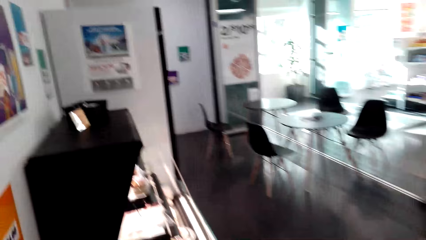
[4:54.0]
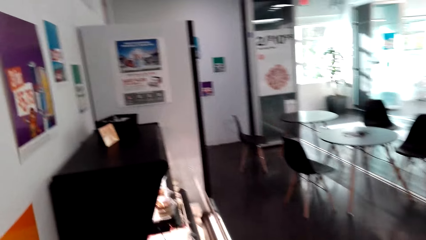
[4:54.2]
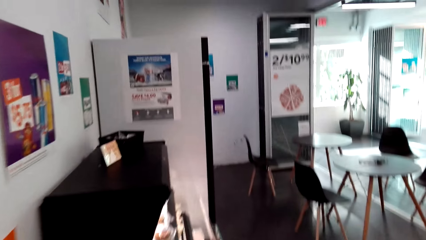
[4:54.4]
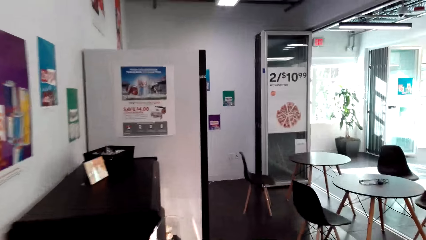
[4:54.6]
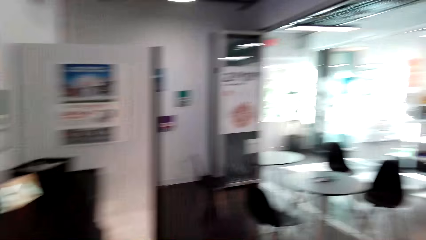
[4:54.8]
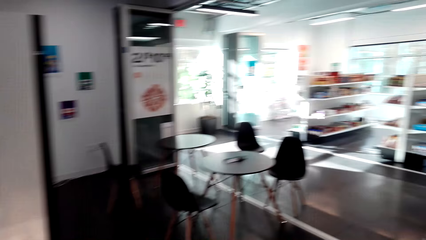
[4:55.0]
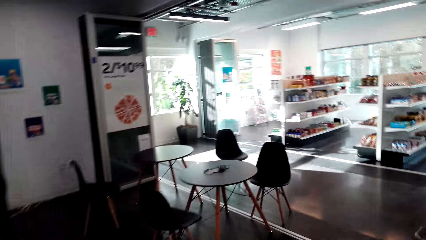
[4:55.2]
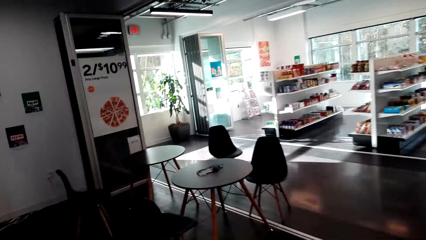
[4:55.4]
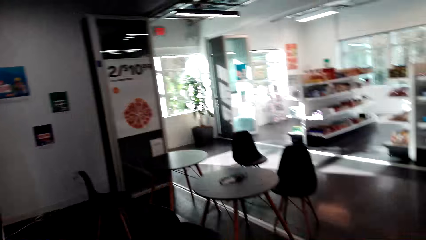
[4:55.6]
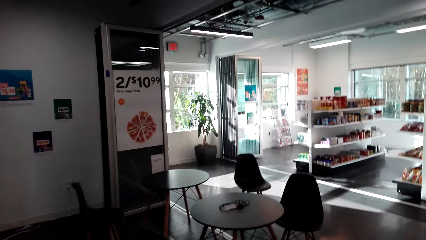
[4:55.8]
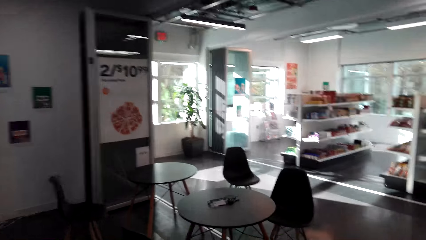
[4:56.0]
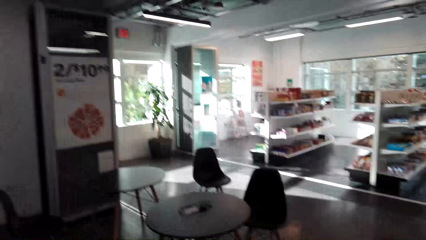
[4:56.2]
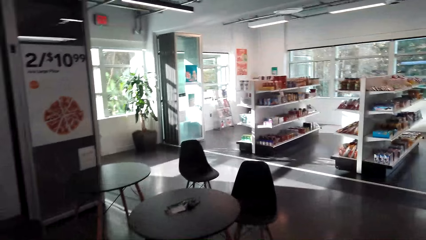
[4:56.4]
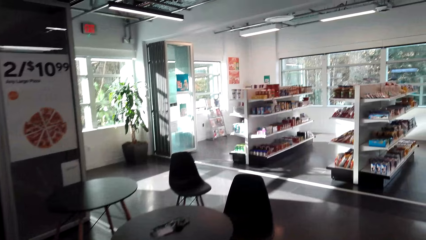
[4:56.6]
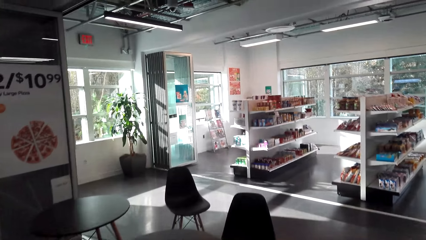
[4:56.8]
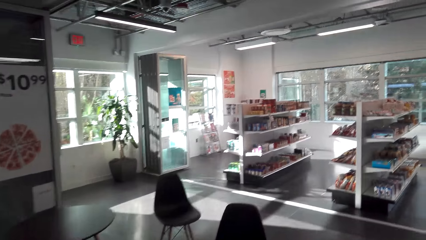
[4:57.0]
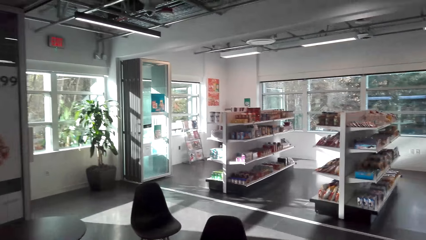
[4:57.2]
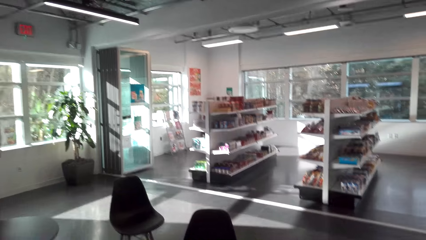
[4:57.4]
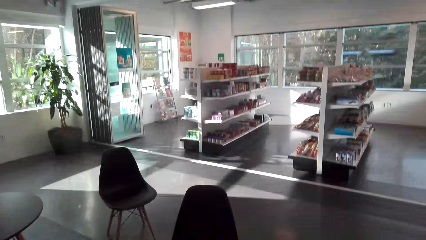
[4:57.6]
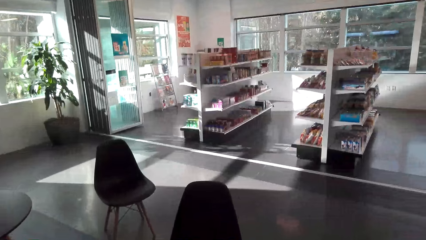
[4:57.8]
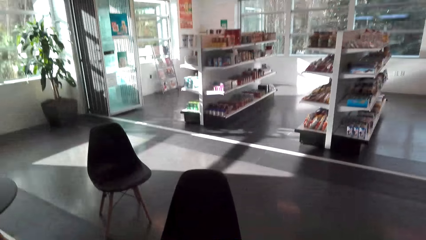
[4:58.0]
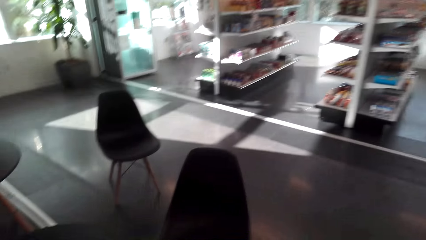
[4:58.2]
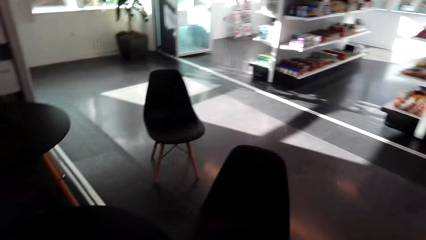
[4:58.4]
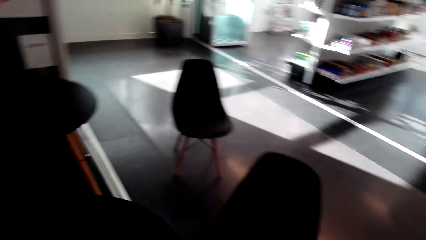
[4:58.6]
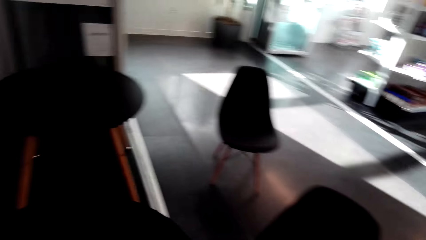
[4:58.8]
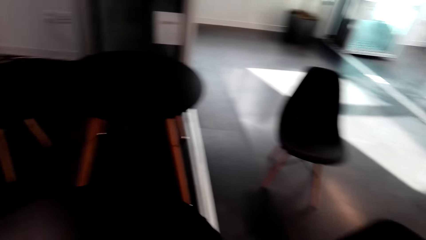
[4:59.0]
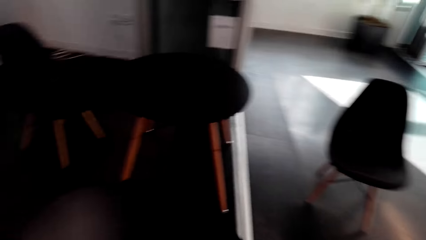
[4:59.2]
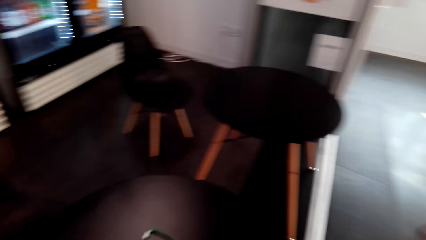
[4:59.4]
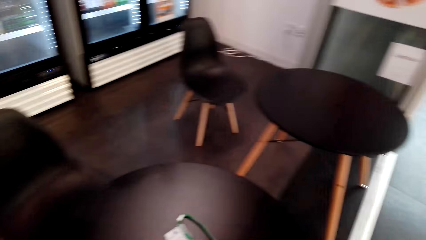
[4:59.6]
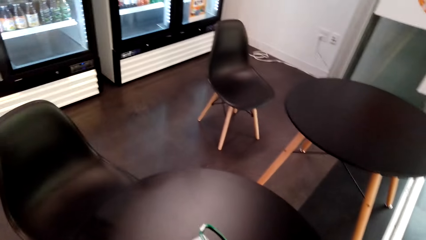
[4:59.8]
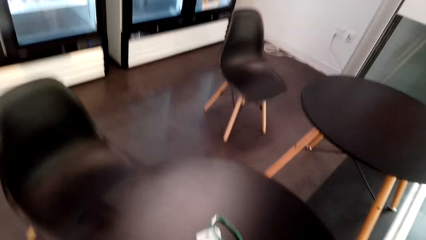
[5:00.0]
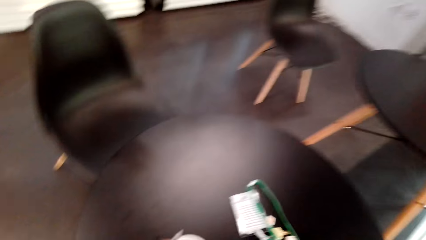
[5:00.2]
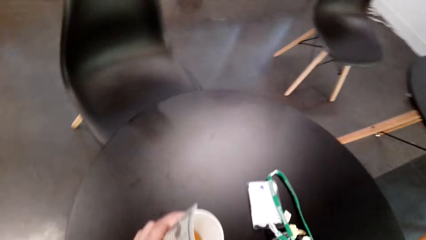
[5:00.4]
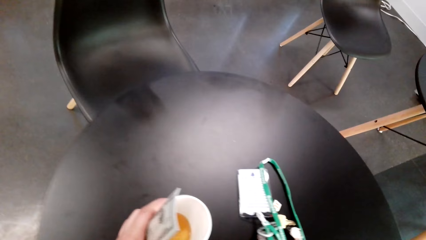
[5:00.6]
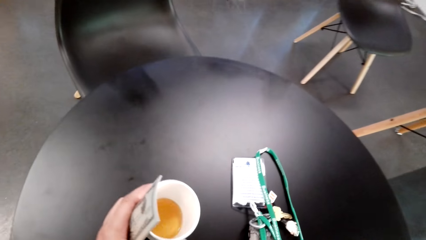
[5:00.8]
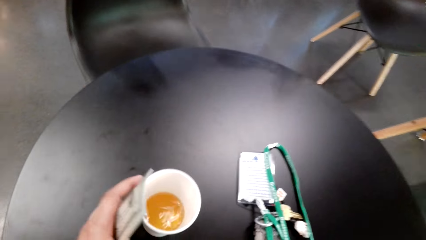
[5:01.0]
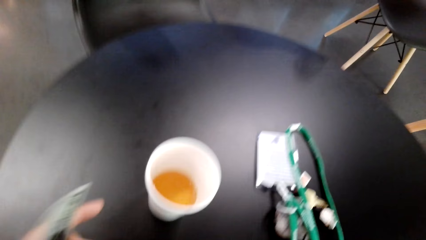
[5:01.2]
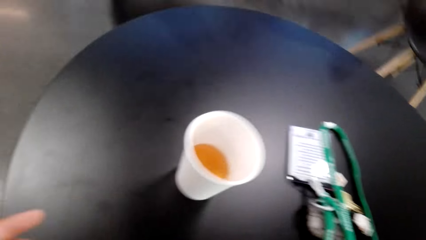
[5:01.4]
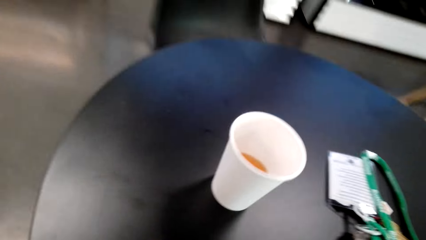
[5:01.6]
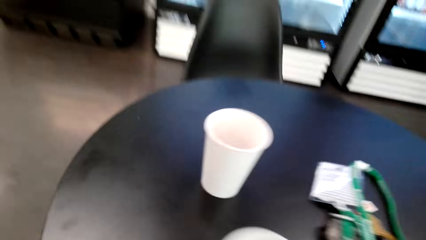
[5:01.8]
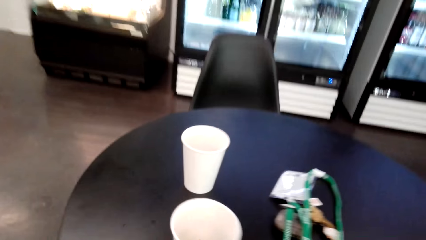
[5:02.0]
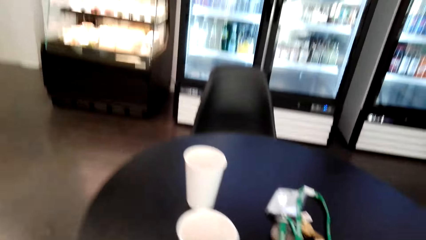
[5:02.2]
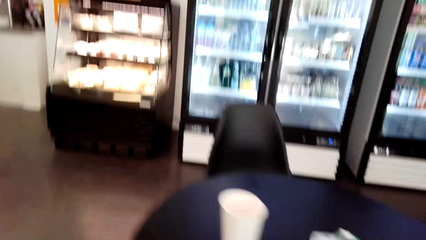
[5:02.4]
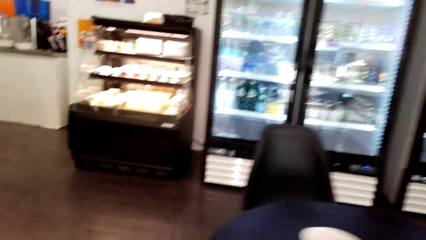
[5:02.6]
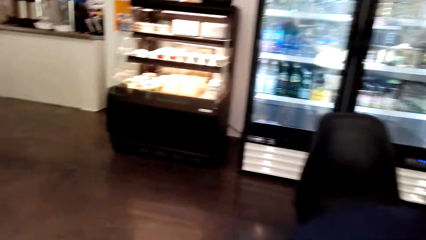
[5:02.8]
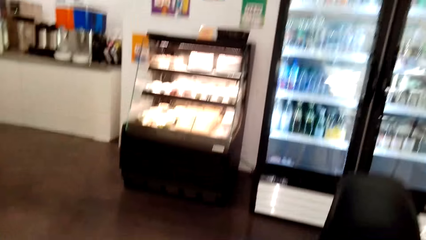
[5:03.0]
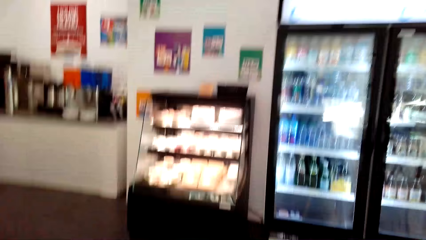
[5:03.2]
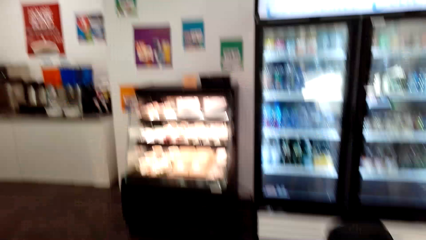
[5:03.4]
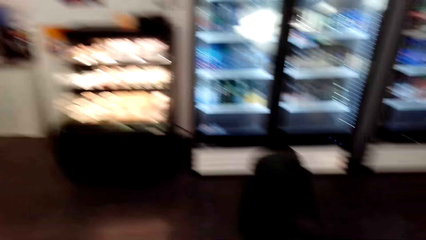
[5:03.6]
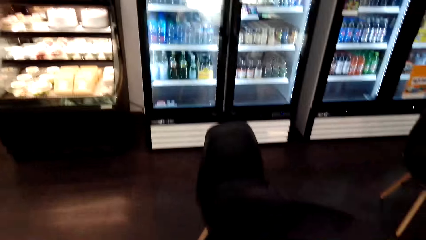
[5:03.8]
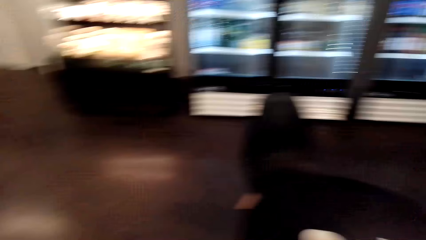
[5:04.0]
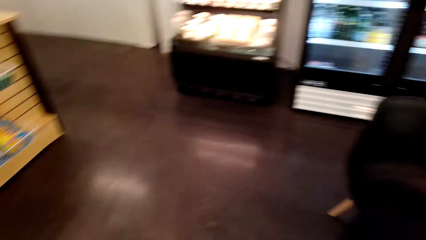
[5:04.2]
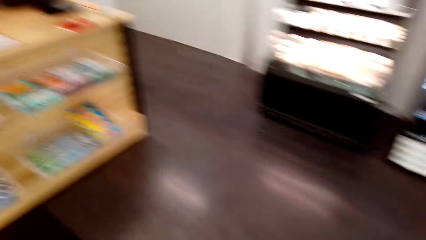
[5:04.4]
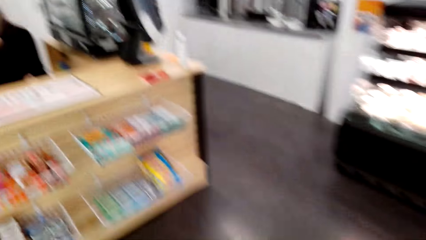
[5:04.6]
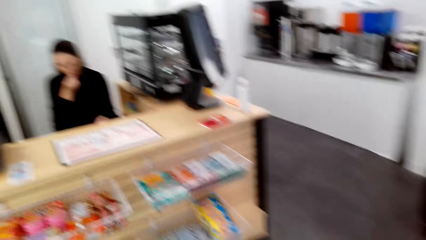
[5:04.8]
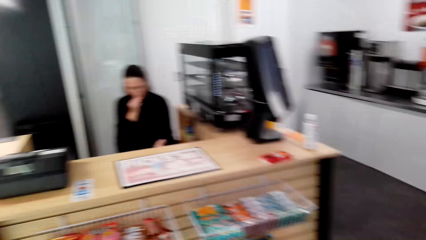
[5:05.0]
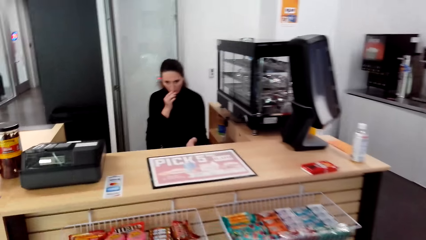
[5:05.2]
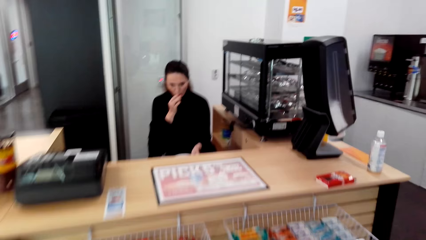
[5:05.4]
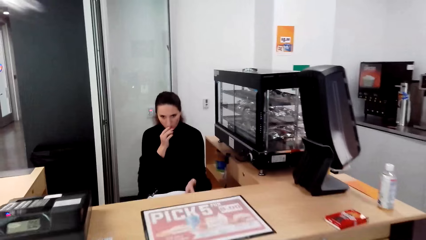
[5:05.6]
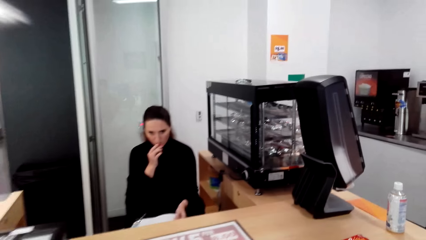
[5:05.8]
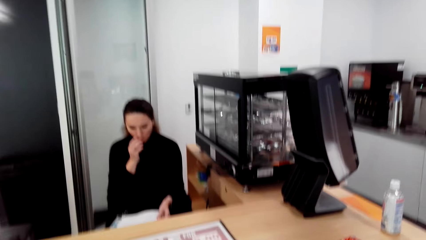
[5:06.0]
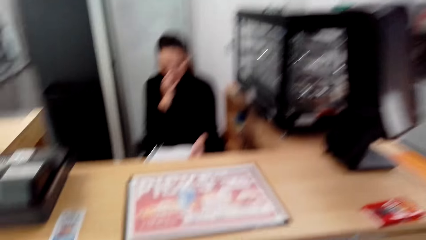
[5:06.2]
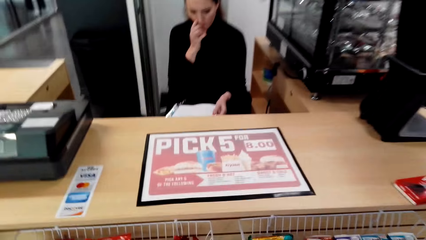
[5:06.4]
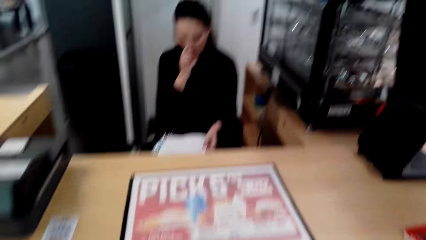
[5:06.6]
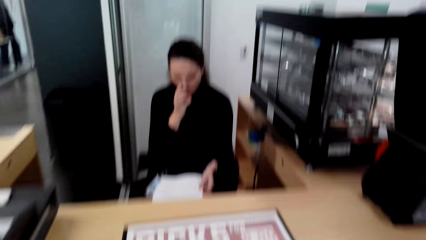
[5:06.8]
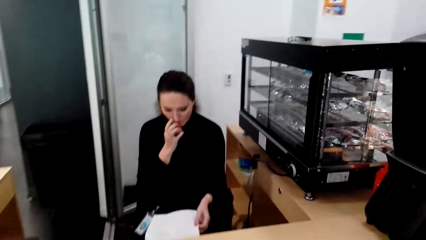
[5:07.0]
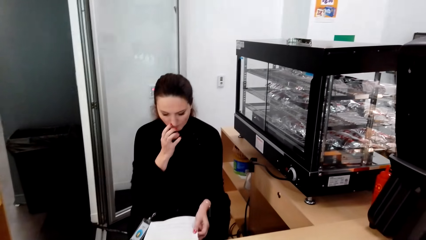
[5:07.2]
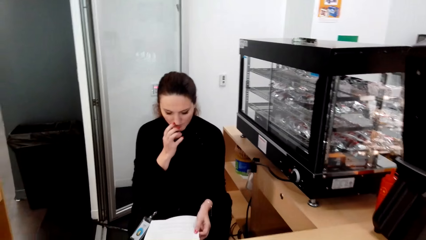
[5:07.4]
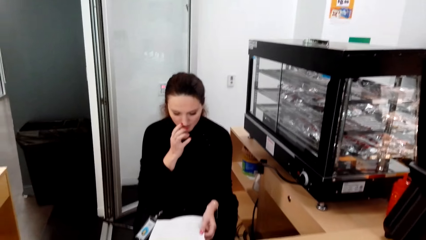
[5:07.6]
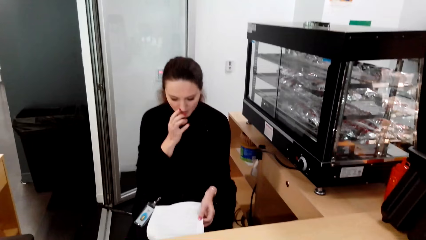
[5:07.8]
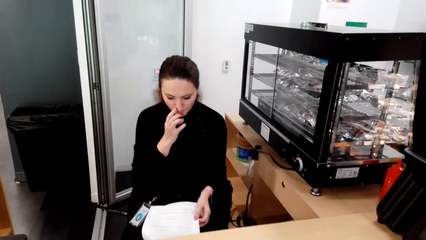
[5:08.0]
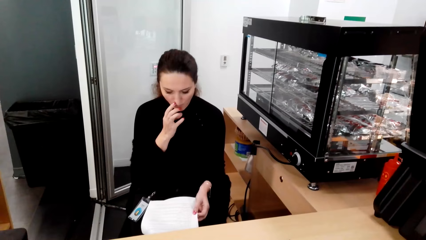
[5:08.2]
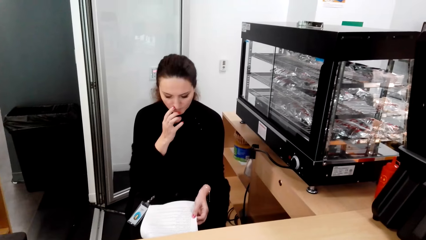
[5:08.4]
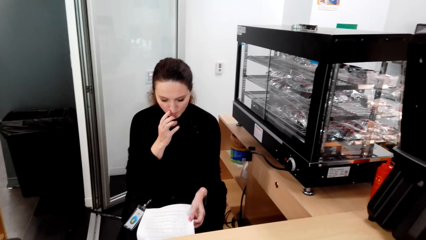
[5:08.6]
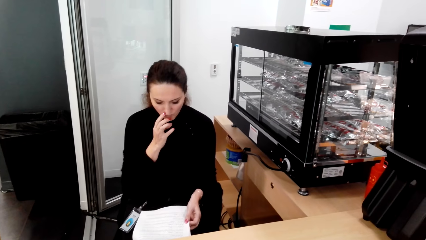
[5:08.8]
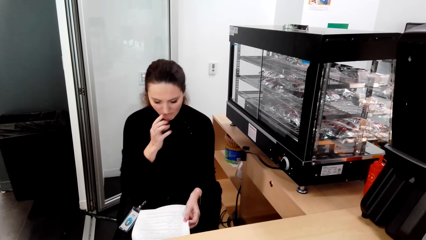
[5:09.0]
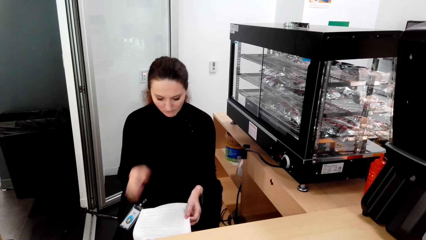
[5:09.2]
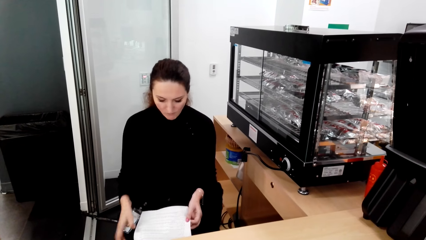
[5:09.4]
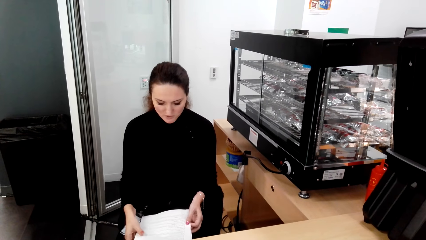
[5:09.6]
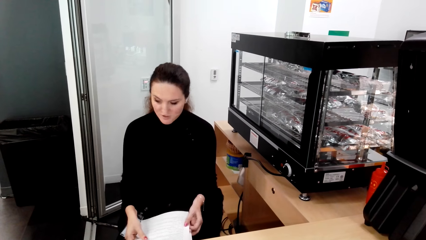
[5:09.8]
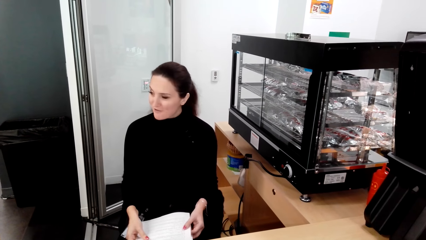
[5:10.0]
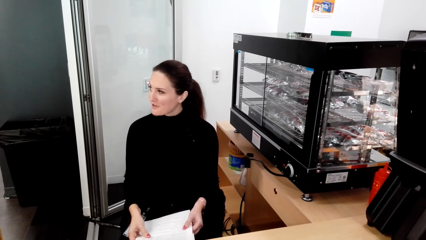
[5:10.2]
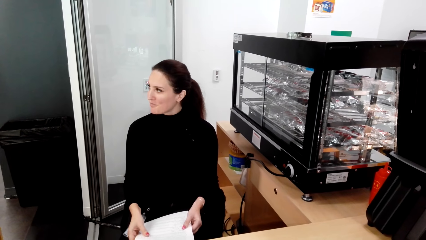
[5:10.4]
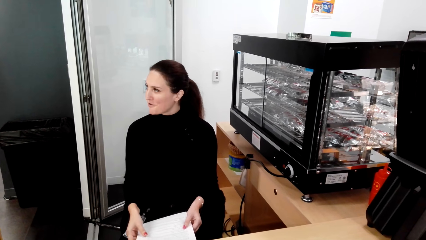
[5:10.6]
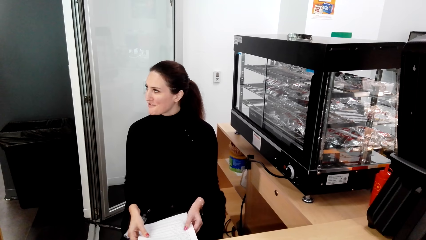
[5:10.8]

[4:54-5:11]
A person stands across the store. The camera wearer walks across the store. They put the tumbler with the juice on top of the table. They move the camera around. Another person sits across the store. The camera wearer converses with a woman.
